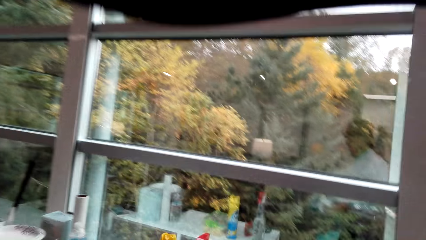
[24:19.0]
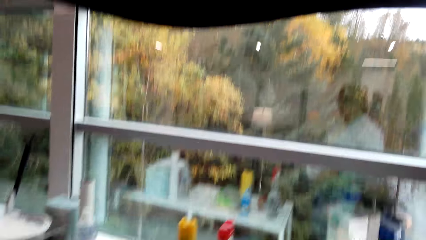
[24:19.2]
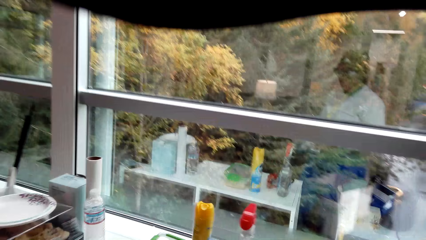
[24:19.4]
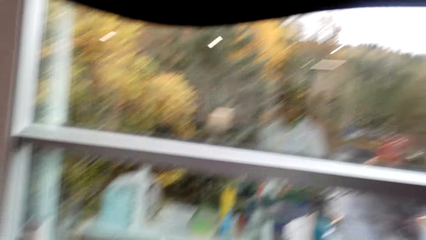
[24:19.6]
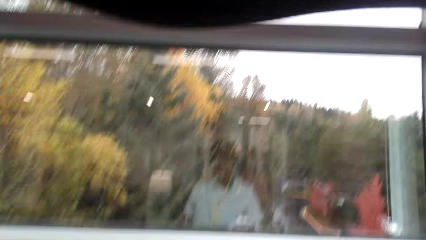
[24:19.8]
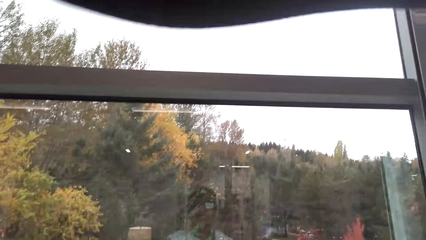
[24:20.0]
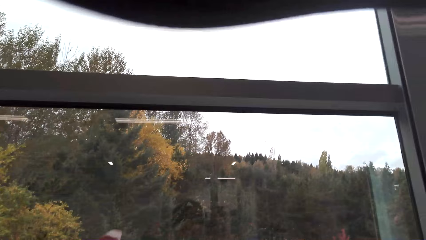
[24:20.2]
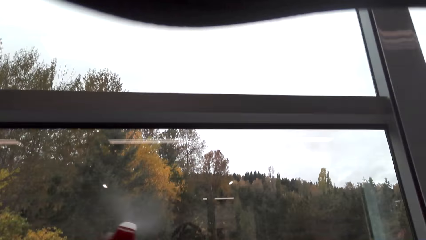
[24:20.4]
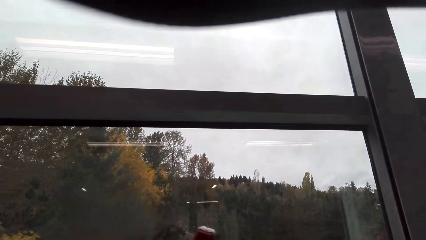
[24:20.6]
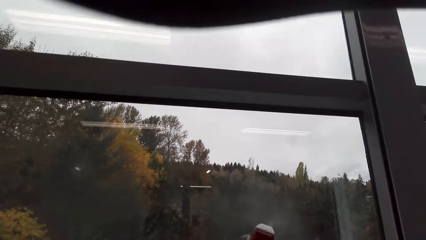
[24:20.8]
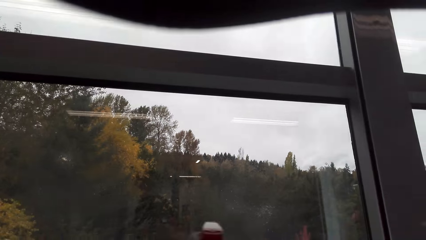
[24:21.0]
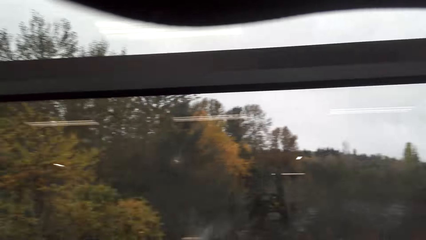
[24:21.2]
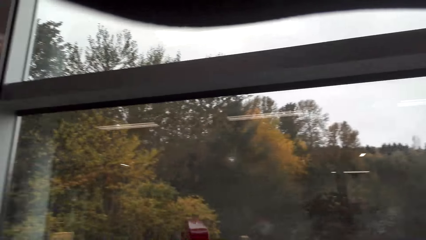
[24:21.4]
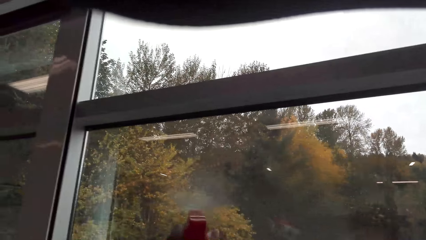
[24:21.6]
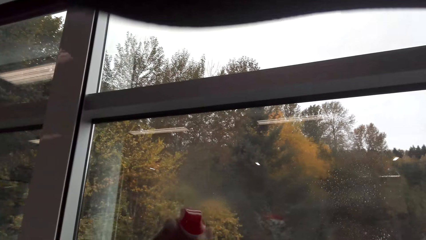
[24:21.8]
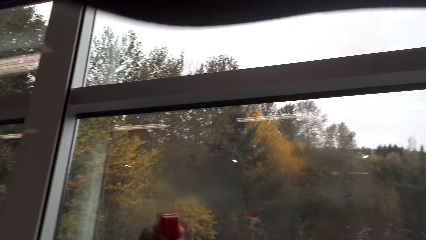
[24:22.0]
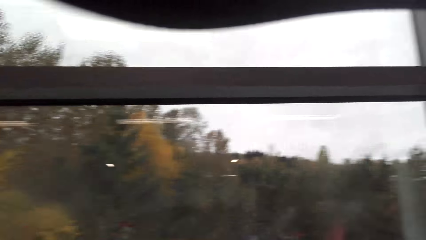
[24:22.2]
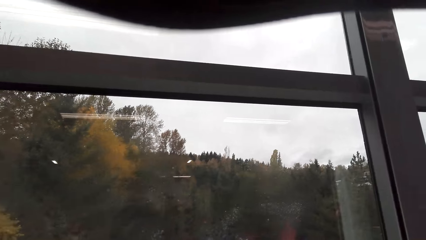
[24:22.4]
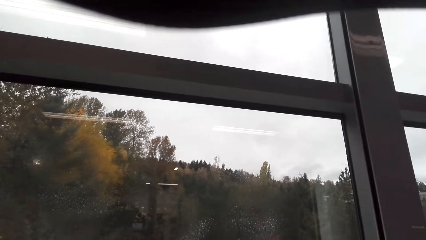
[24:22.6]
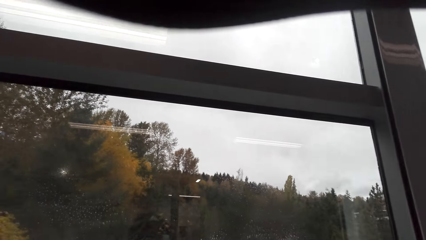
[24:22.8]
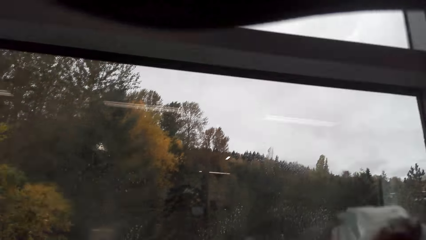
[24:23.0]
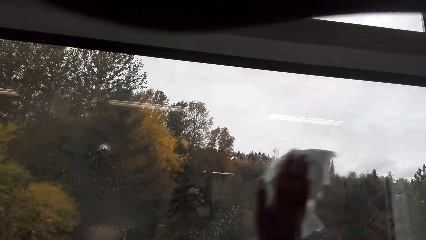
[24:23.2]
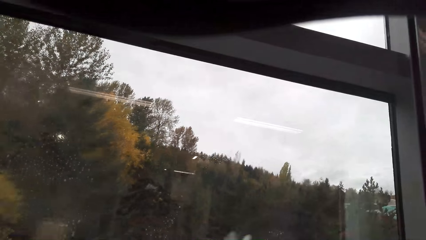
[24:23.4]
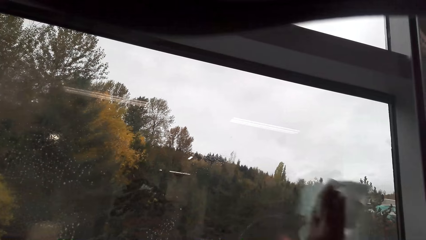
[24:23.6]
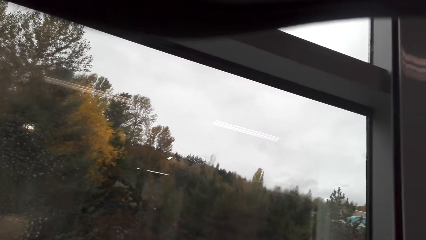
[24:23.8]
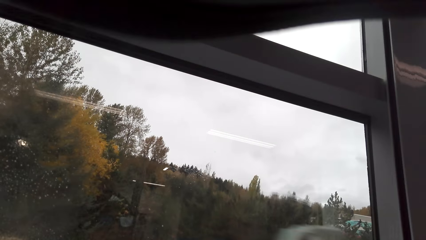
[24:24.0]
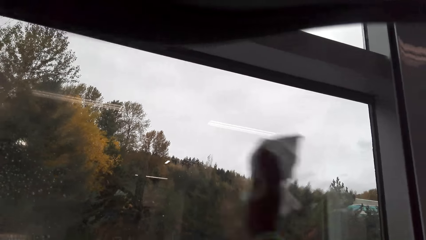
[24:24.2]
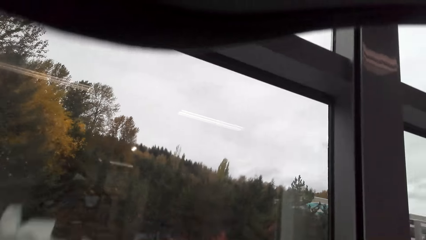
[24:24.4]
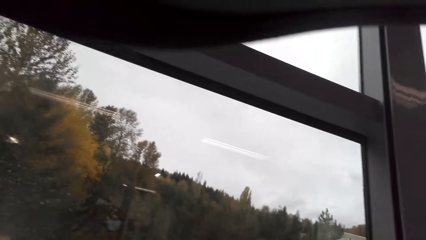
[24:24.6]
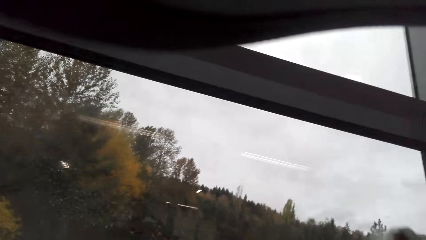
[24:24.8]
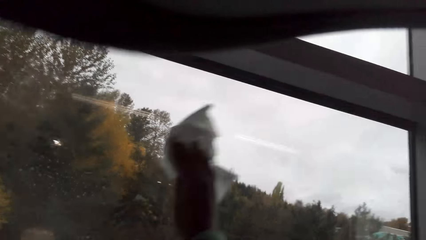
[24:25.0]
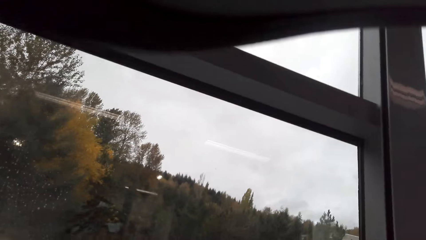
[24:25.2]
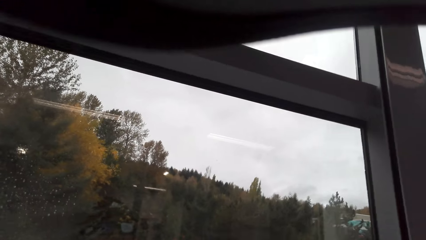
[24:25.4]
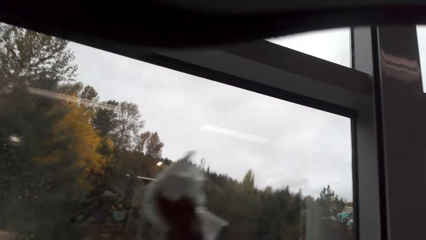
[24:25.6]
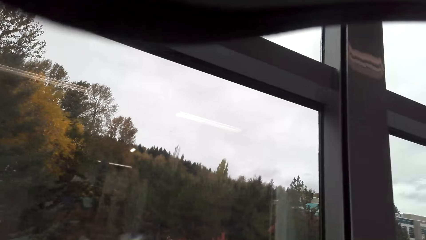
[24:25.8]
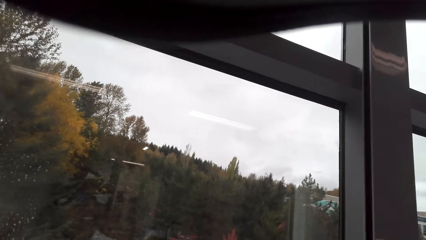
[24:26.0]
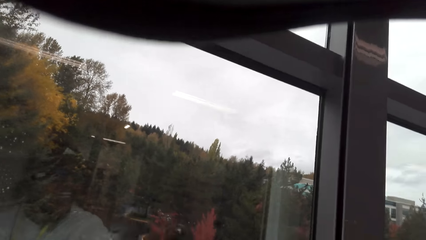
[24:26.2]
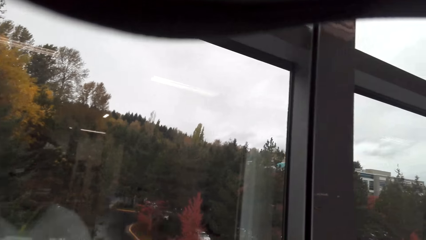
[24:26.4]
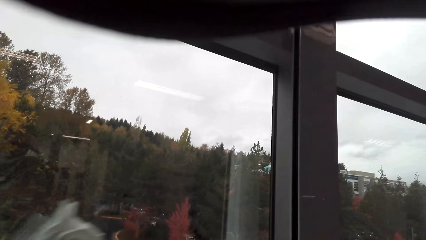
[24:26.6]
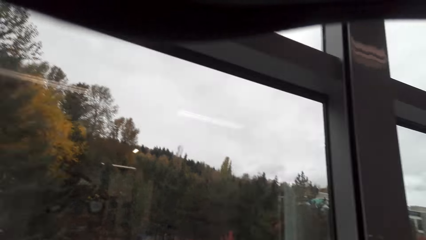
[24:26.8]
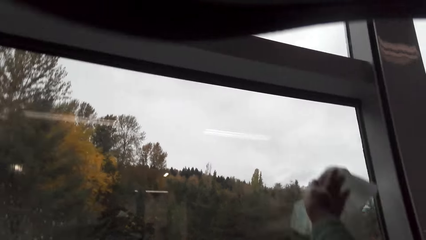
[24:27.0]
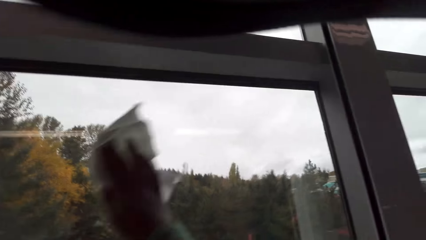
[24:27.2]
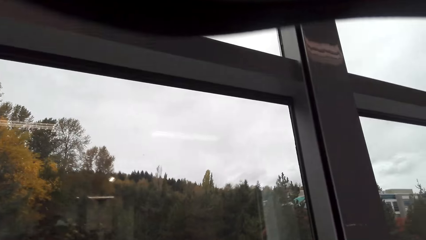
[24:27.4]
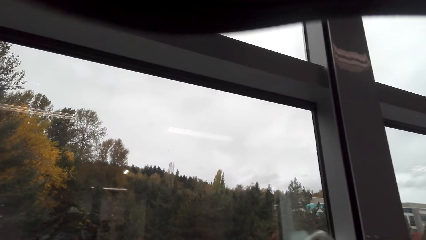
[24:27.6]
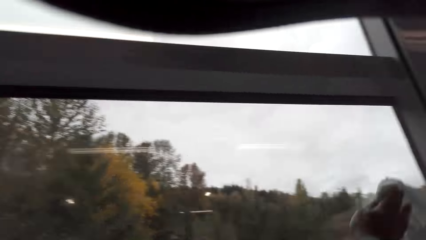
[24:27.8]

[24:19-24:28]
The camera wearer sprays on the window. They wipe on the window using a tissue.

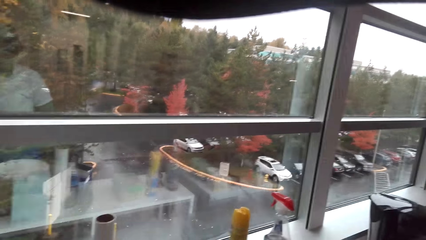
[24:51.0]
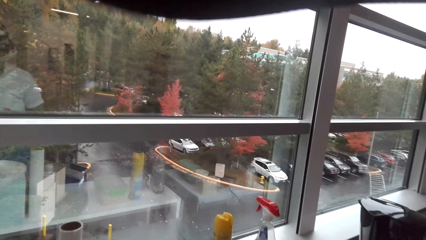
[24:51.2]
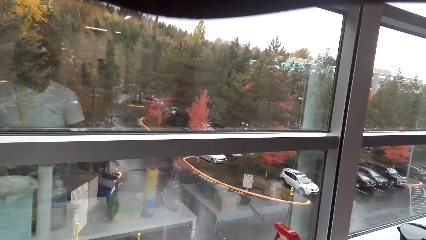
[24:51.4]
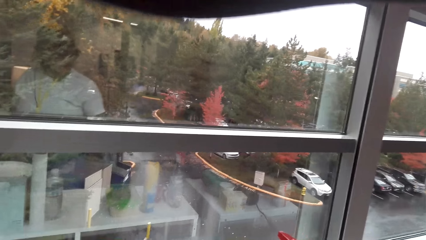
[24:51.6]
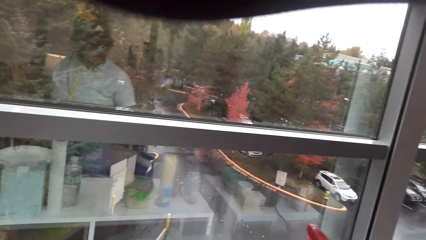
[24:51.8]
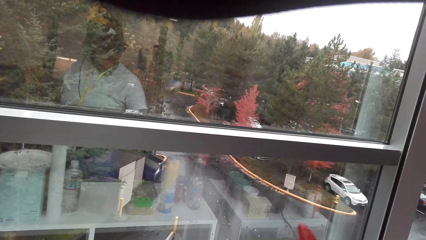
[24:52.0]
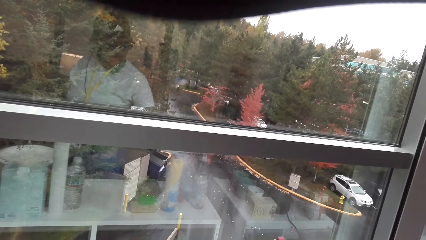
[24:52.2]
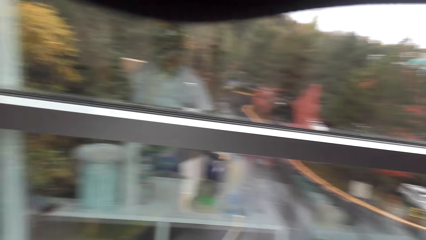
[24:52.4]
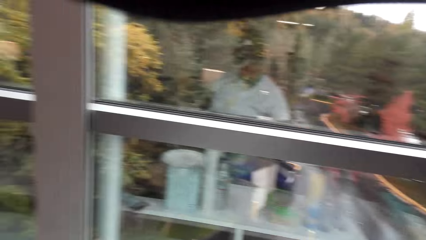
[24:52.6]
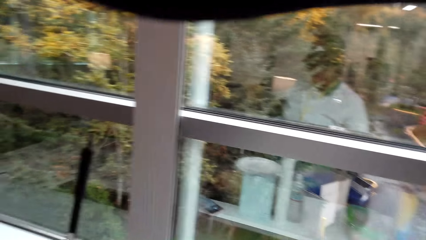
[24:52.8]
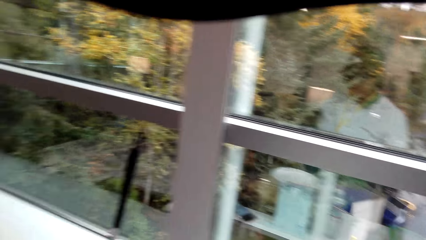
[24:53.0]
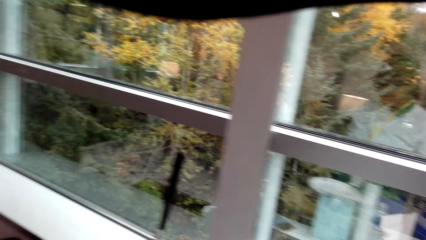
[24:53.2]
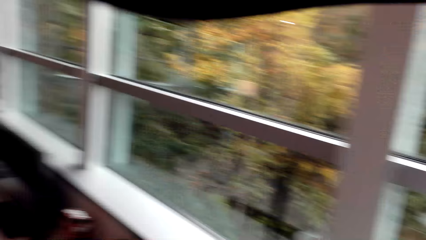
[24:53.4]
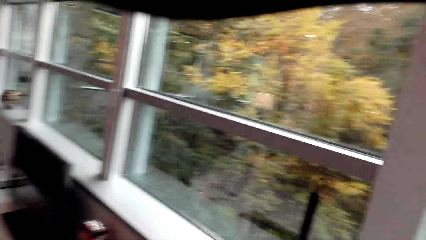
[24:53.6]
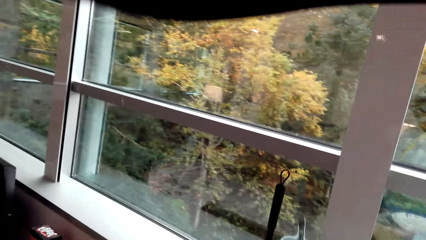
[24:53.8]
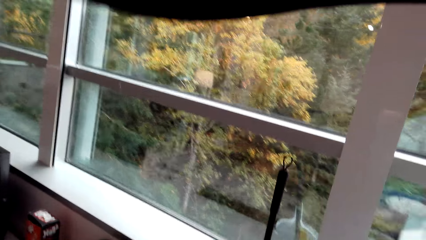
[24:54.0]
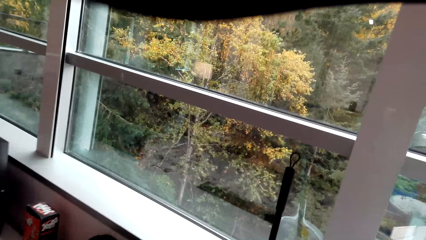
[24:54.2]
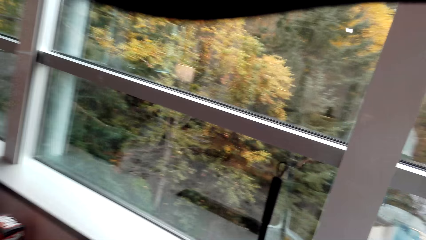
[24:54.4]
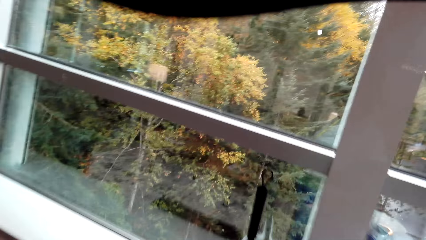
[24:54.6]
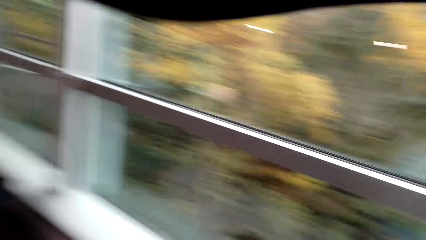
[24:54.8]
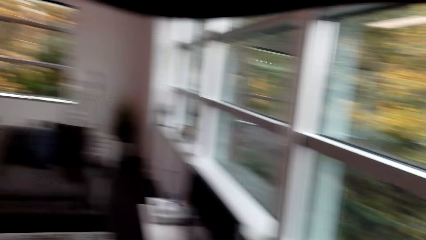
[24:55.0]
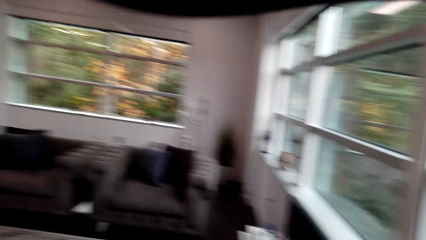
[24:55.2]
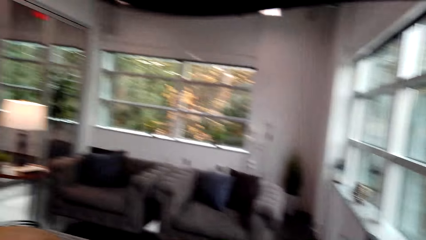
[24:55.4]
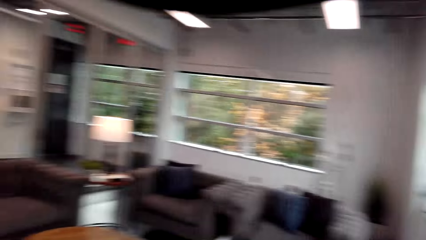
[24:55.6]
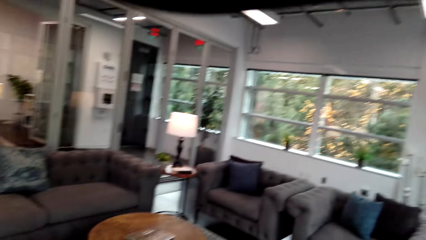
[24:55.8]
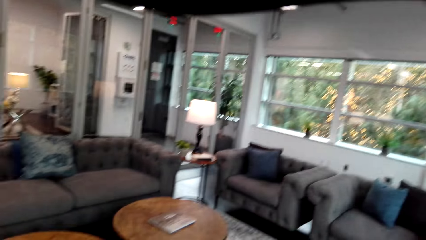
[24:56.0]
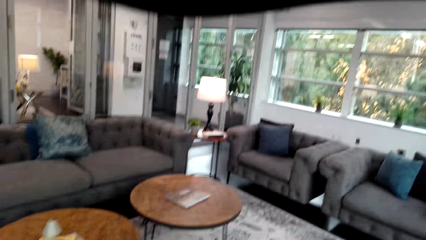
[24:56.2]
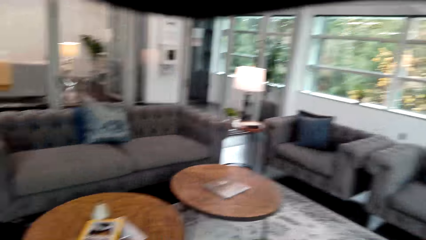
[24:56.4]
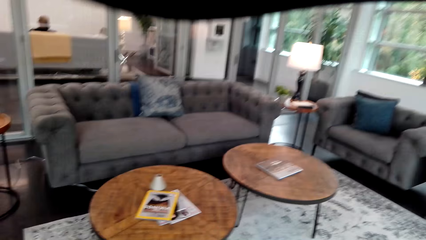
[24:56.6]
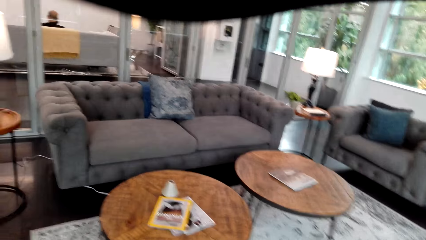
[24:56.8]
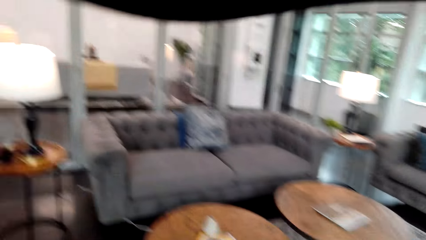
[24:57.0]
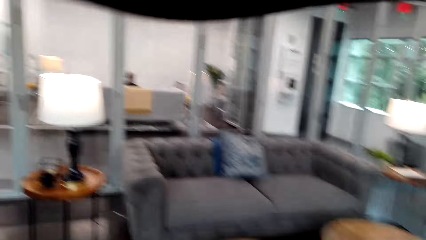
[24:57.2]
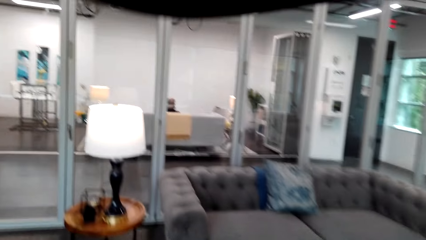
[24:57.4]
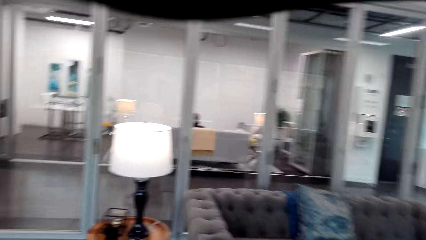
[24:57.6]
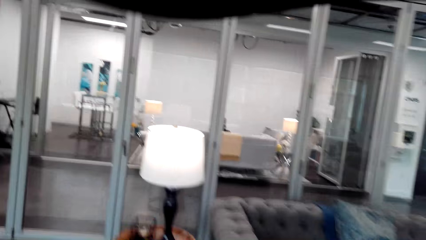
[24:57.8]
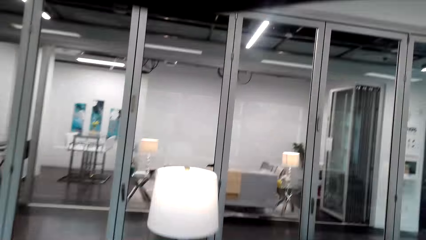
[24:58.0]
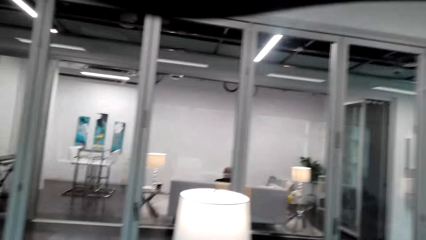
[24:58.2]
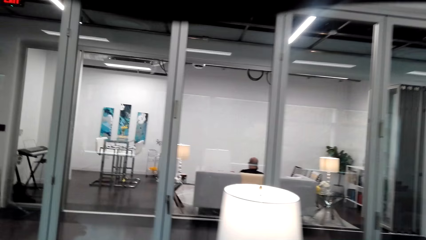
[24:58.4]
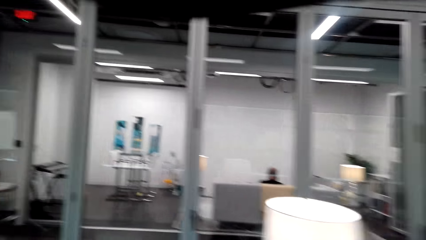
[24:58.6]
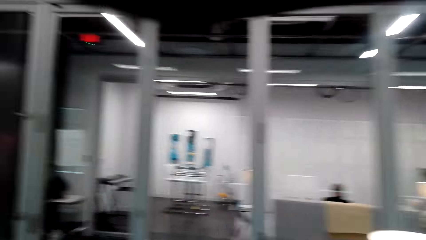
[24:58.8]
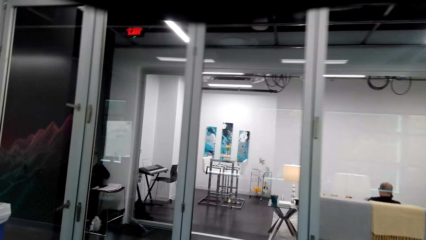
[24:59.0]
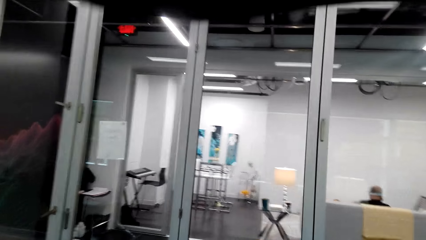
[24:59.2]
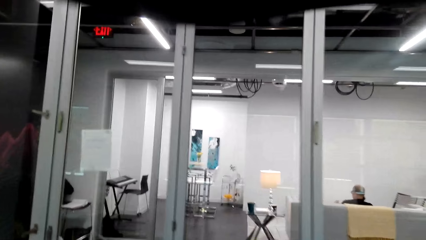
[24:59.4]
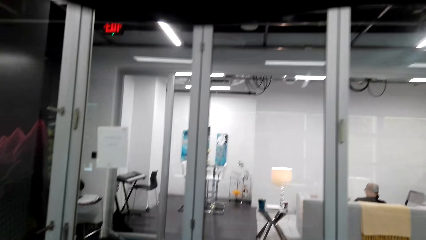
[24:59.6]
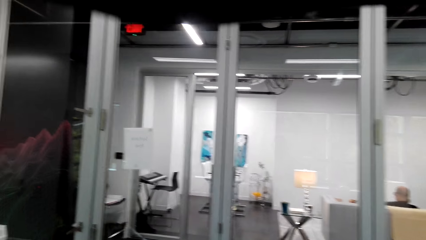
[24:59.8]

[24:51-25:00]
The camera wearer puts a spray bottle on the table. They look around. They walk in a room.
